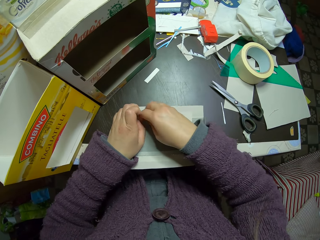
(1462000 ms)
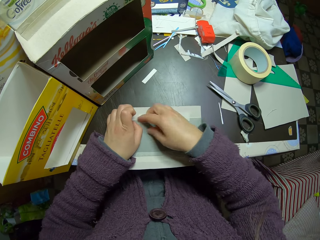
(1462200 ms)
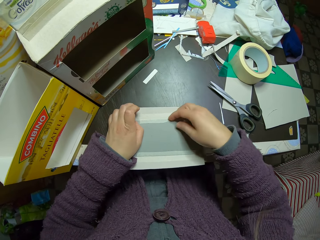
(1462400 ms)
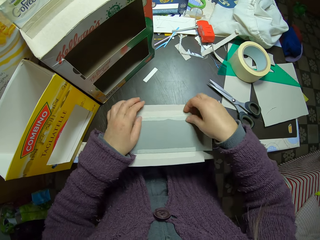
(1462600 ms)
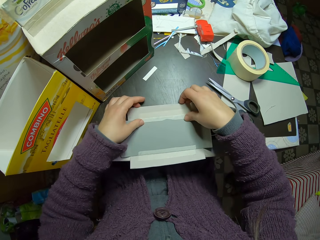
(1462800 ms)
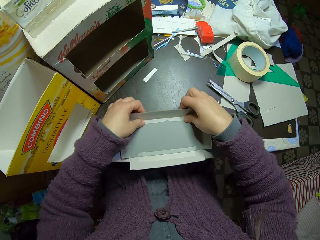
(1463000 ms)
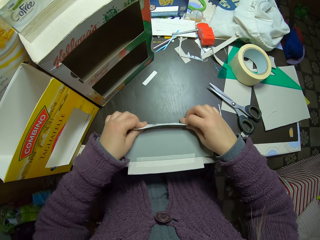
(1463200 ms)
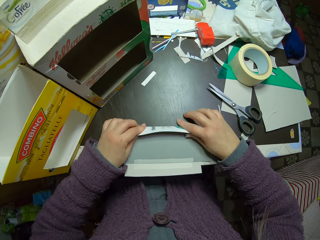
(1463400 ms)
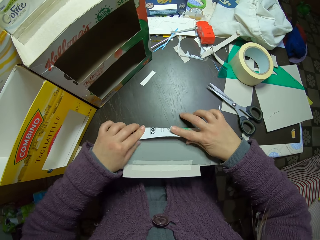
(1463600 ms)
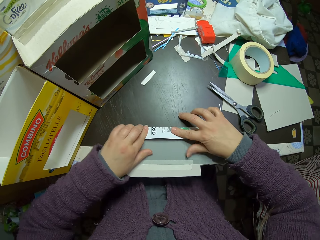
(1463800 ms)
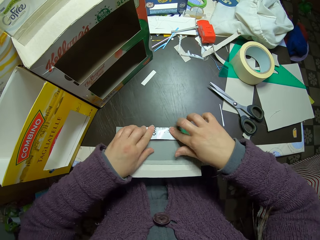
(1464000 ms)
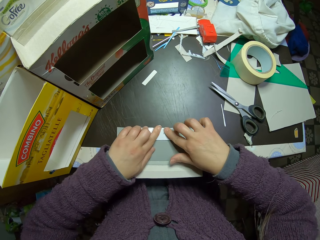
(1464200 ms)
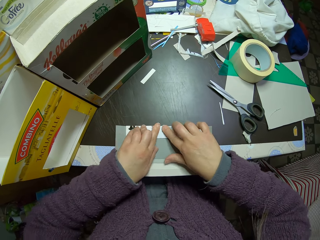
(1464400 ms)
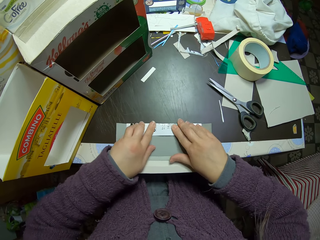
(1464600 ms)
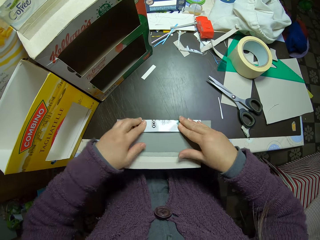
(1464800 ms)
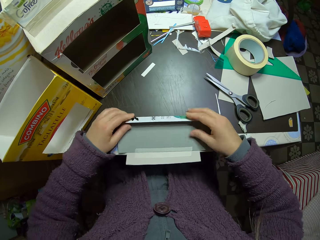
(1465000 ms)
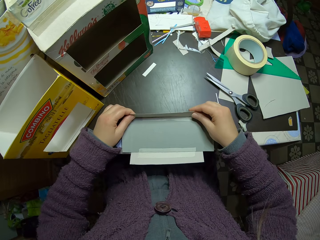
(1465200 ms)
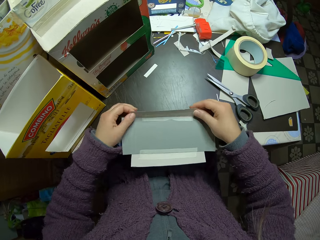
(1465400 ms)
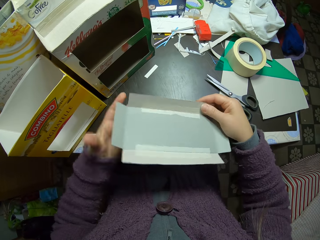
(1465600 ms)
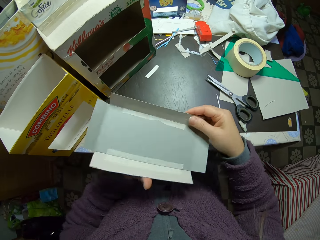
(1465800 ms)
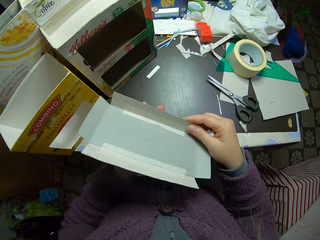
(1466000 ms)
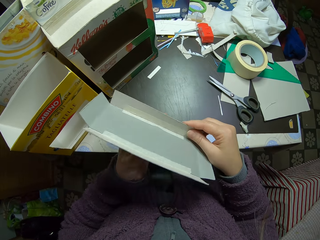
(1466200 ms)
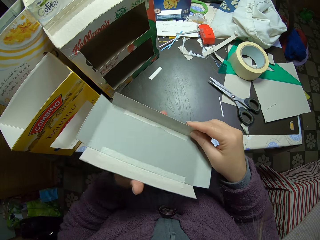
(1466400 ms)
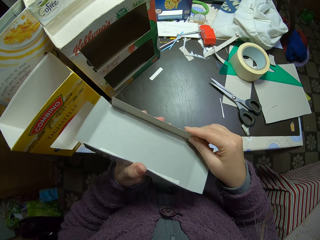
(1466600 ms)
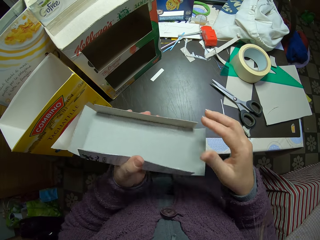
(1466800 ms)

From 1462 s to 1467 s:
The camera wearer folds the piece of paper on the table. They lift the piece of paper.

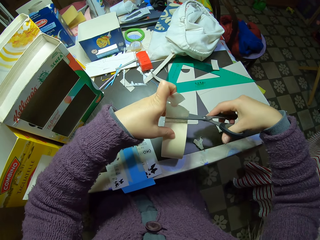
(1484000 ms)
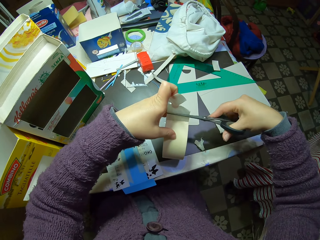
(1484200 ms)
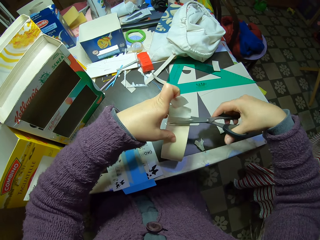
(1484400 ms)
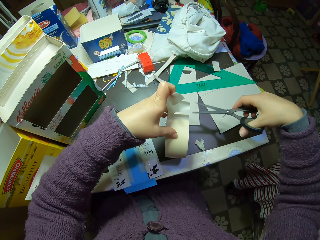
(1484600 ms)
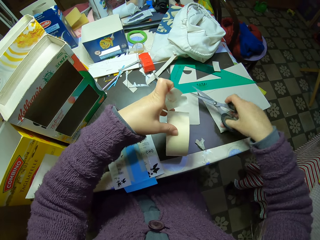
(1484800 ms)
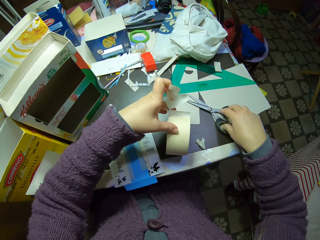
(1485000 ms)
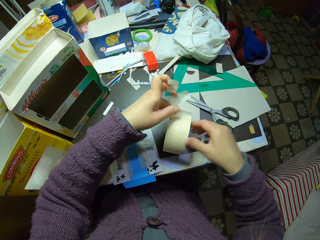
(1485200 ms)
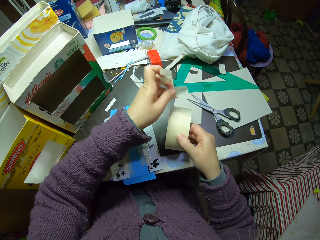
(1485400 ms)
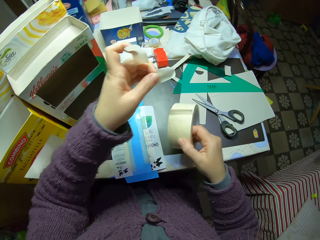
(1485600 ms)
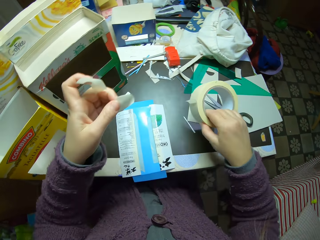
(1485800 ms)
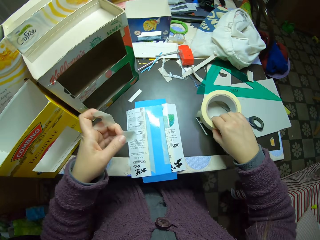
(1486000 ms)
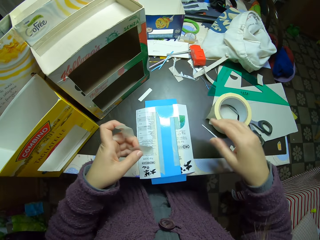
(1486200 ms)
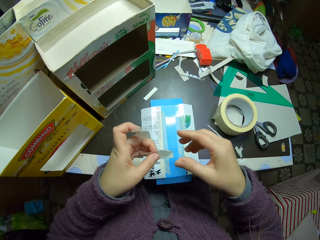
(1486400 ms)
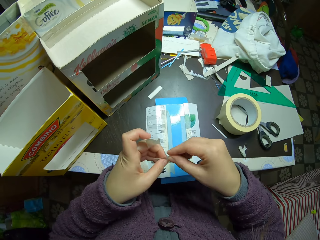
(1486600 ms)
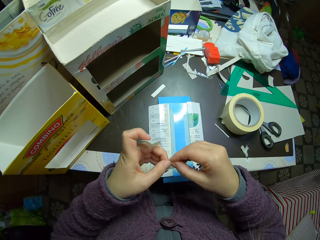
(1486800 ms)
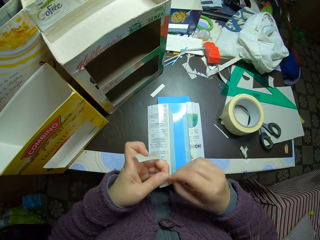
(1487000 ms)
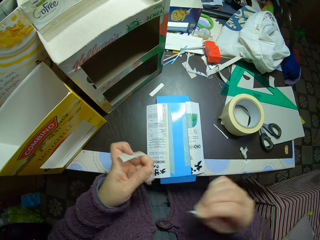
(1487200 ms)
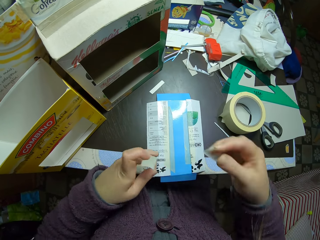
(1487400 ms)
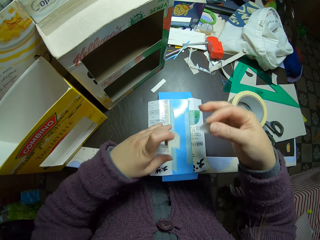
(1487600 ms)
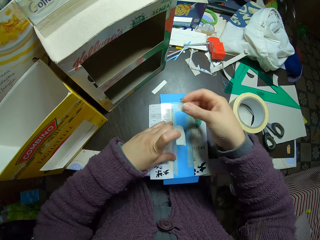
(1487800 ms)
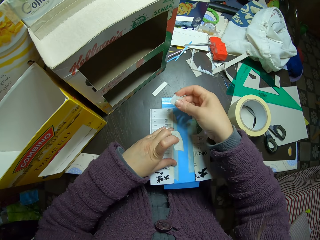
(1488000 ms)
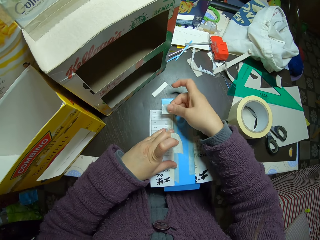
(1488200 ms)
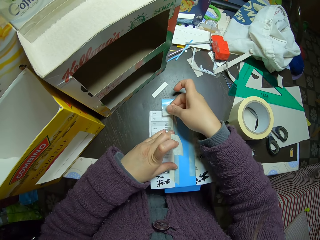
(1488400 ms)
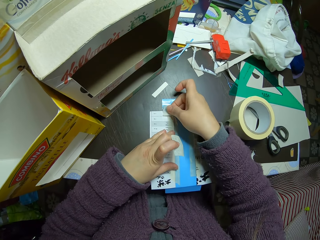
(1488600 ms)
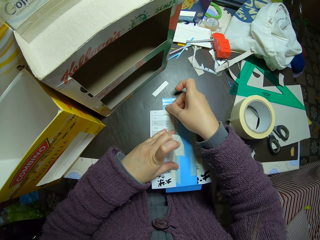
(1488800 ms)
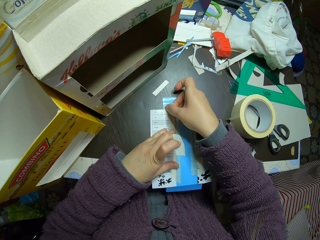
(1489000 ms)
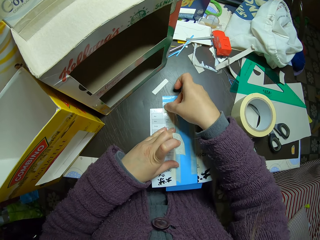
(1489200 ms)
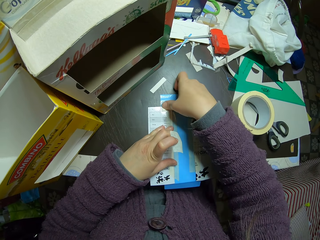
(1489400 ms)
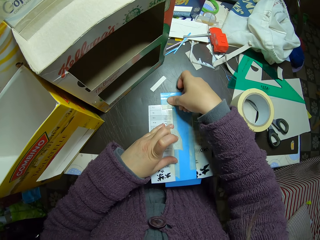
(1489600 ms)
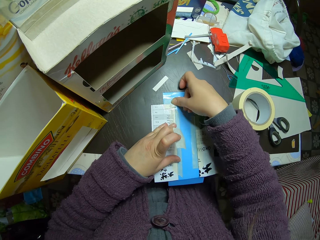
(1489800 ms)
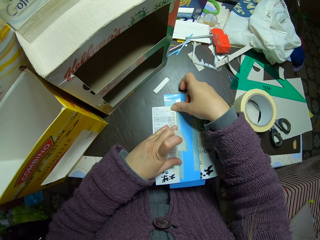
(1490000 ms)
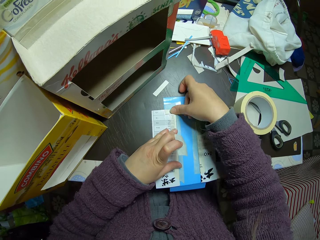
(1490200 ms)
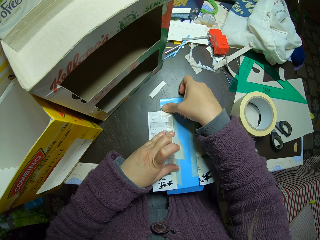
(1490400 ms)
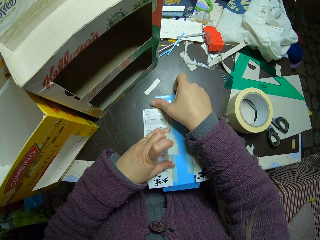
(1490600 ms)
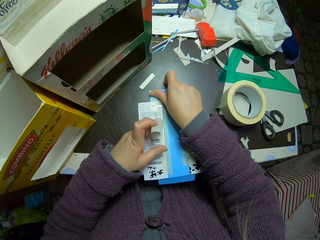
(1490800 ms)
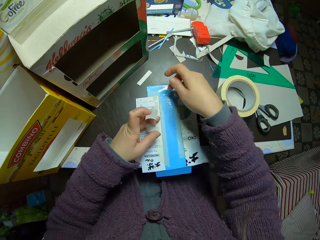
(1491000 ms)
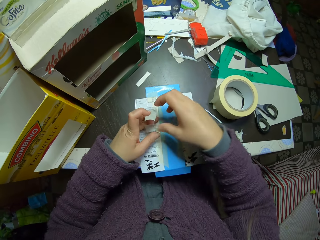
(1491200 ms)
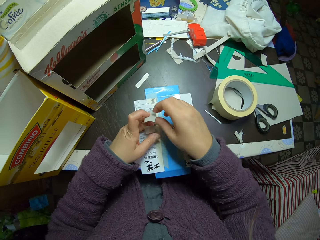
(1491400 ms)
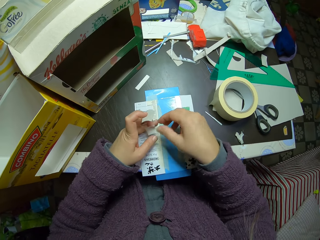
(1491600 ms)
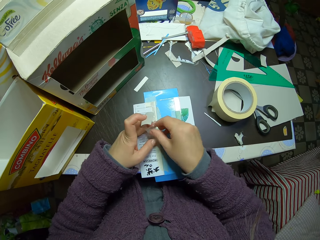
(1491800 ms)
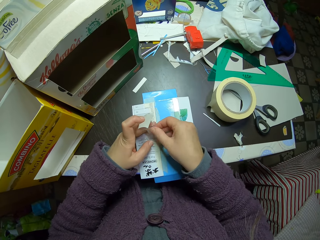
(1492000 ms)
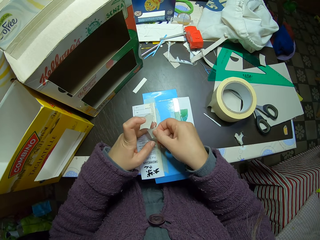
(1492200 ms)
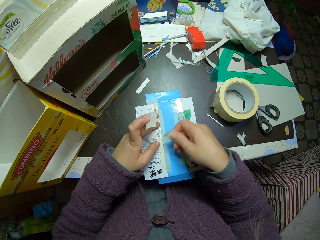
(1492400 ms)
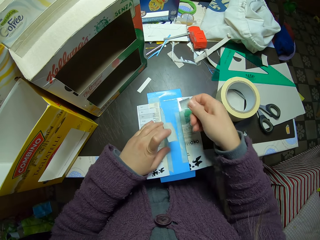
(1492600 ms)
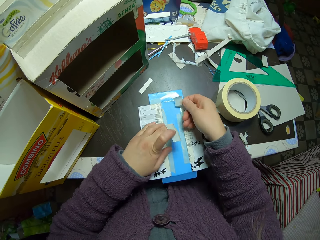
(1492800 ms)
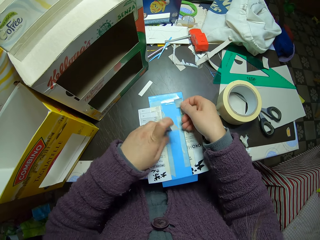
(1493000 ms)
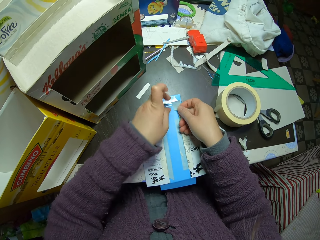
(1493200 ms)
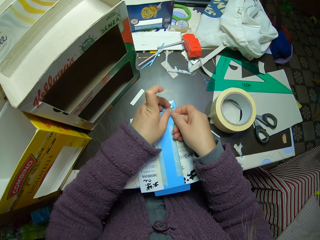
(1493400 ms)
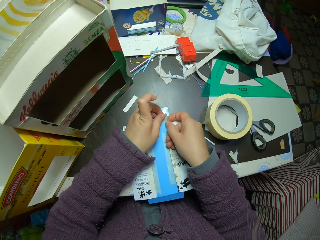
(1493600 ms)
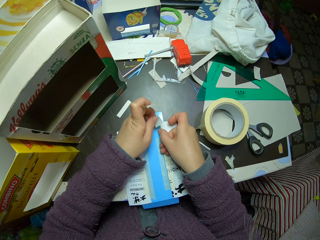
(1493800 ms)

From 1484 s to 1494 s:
The camera wearer drops the scissors on the table. They drop the paper tape on the table. They attach the paper tape to the paper on the table.

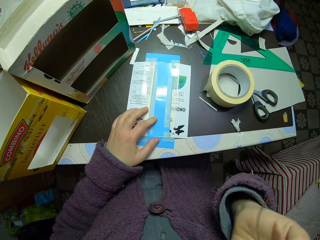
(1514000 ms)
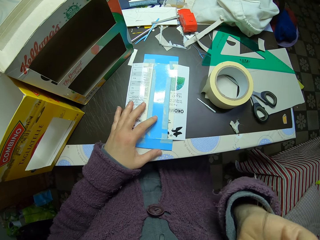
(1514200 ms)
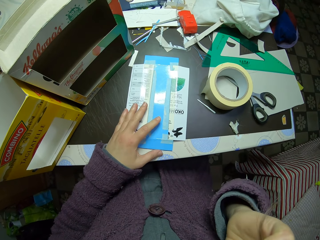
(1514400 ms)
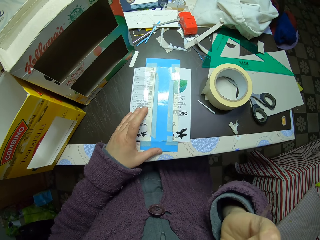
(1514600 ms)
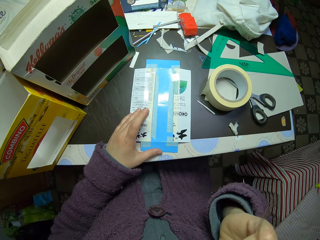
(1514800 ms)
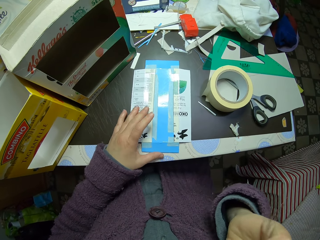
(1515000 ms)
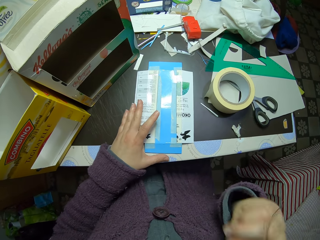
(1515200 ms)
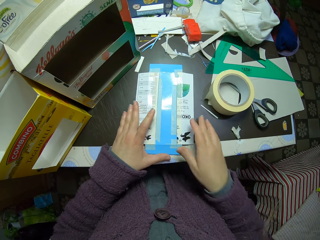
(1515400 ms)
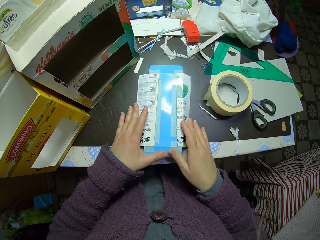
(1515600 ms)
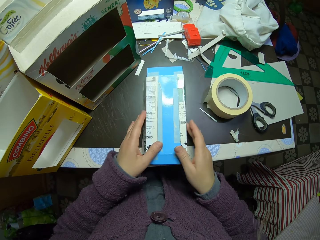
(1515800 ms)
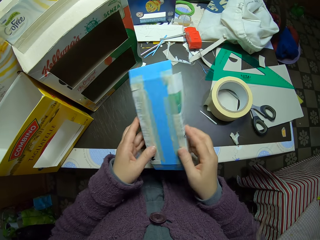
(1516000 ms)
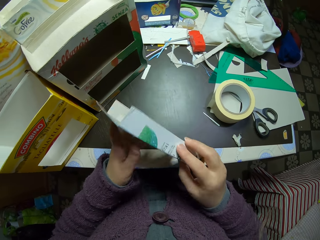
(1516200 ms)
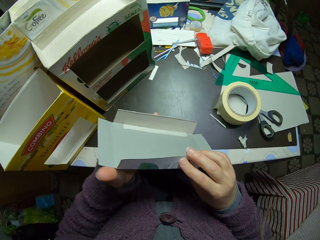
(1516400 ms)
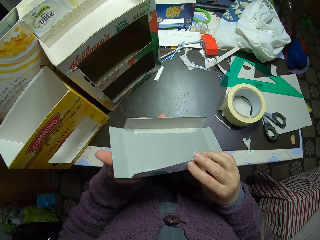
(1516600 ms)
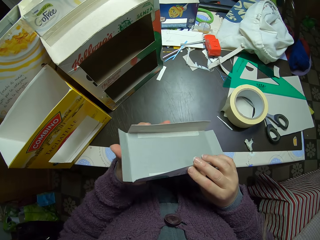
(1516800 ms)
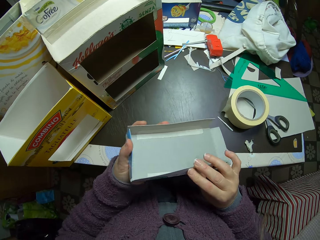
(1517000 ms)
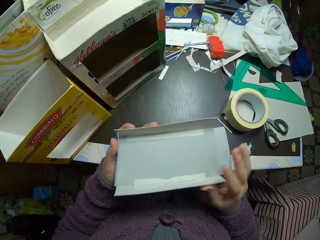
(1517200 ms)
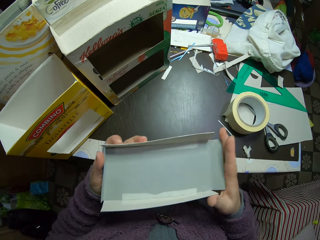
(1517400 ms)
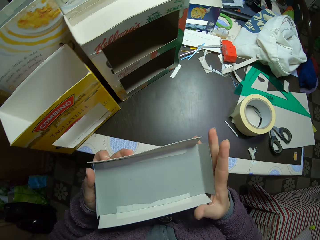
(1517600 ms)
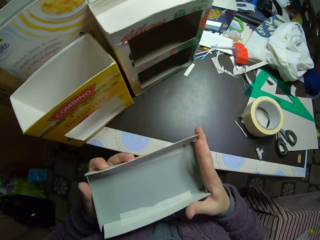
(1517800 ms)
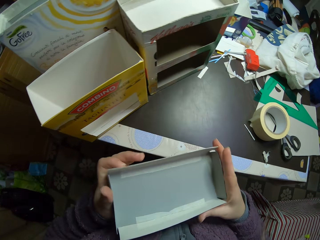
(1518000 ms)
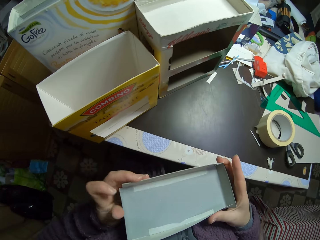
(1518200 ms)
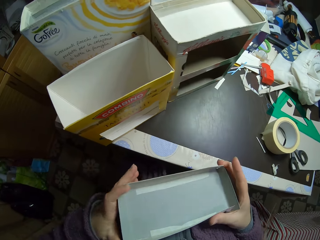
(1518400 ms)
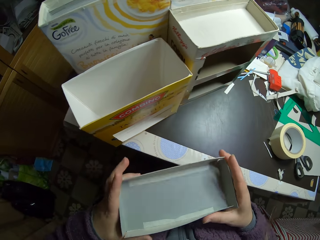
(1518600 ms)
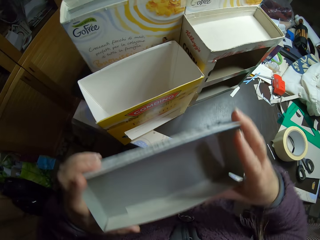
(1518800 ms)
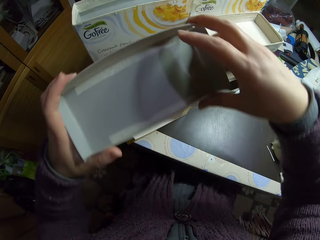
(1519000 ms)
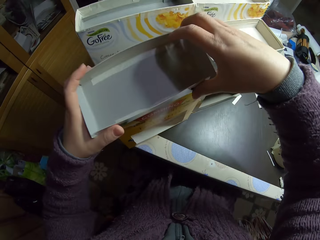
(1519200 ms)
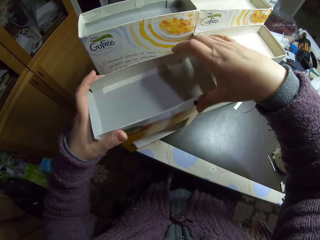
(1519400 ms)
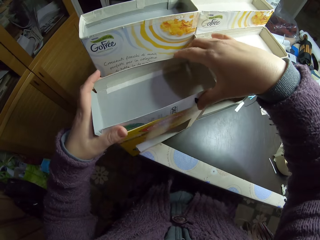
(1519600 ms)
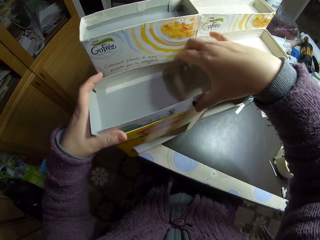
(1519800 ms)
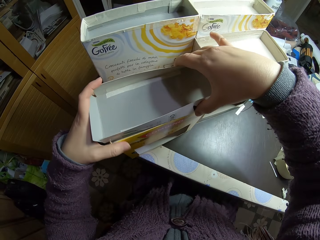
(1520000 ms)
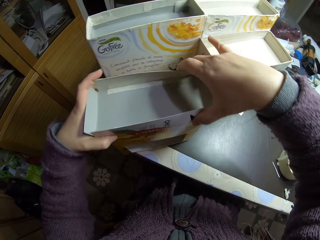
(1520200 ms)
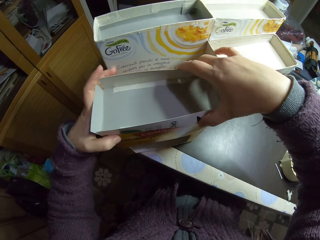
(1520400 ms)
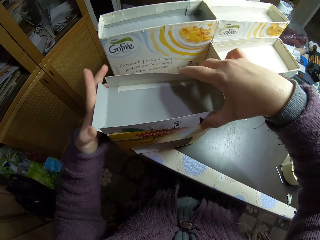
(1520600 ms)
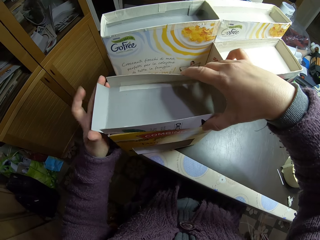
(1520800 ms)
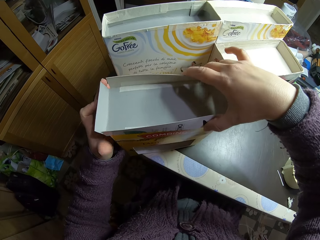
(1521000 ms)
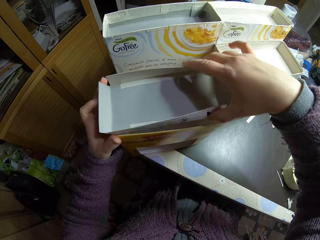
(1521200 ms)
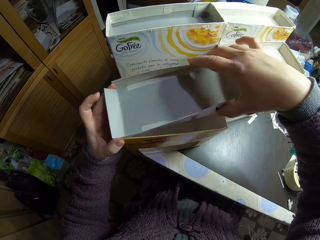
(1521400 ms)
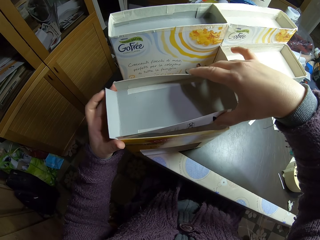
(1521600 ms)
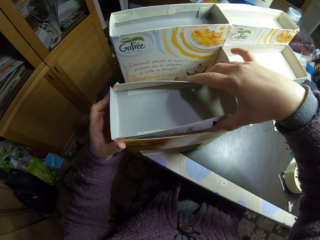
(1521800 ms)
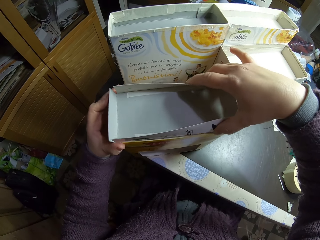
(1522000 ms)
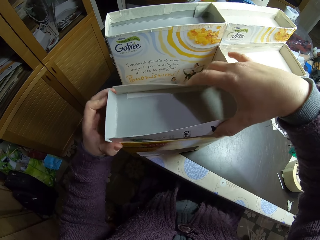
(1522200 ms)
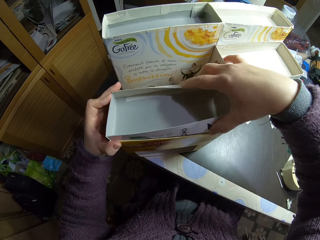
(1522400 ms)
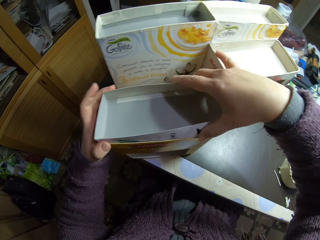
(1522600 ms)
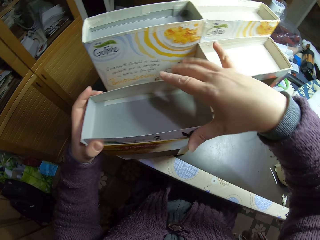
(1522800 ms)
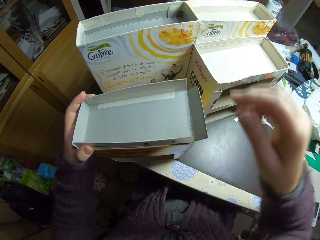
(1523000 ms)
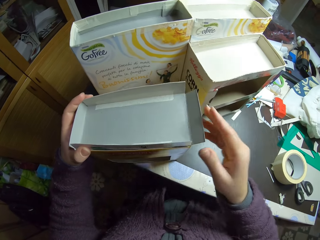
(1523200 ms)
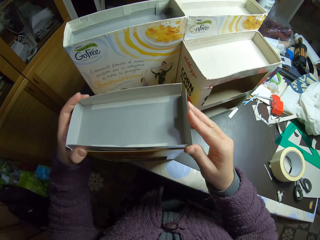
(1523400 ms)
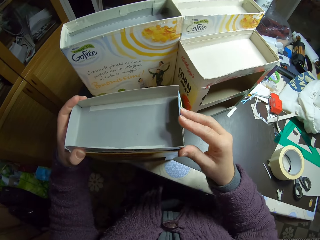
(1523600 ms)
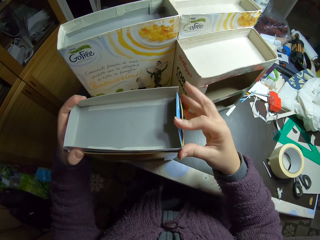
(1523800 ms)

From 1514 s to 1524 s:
The camera wearer lifts the paper or paperboard craft on the table. They fold the paperboard craft. They fit the paper in one of the cartons on the table. They fold the paperboard craft.
